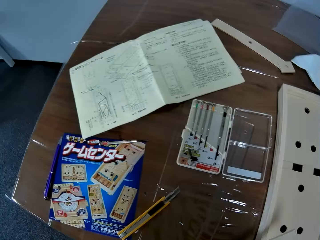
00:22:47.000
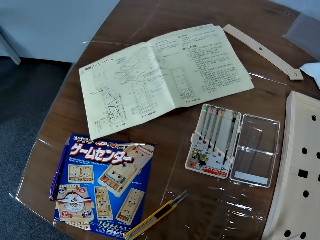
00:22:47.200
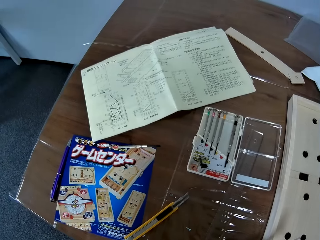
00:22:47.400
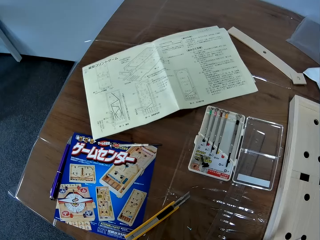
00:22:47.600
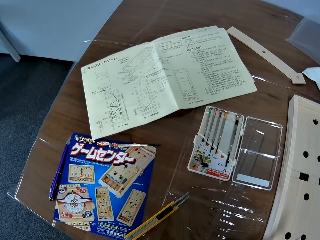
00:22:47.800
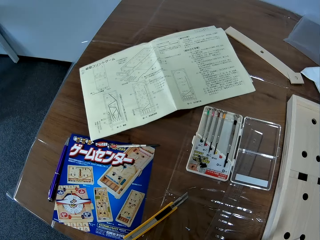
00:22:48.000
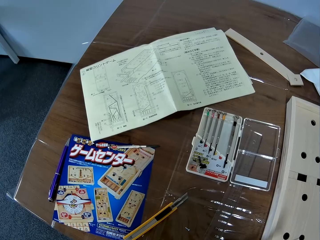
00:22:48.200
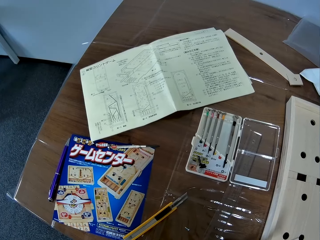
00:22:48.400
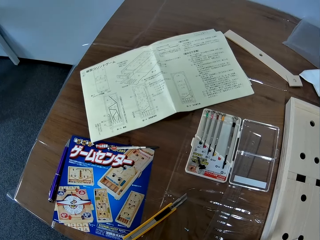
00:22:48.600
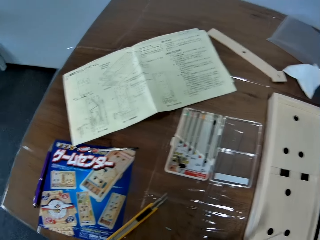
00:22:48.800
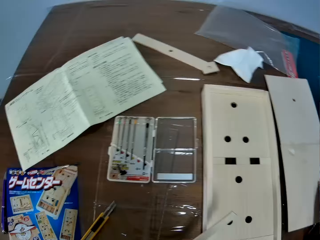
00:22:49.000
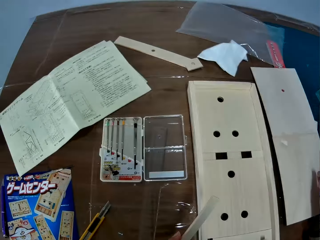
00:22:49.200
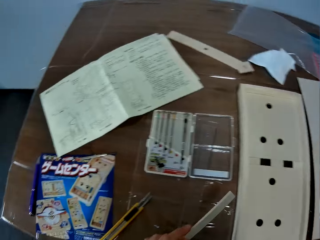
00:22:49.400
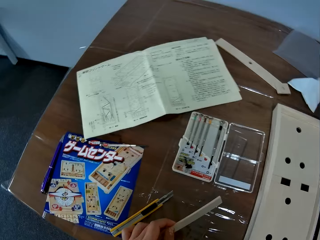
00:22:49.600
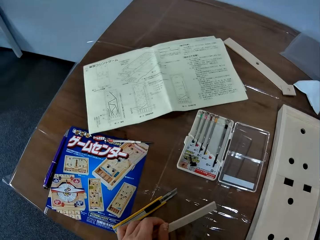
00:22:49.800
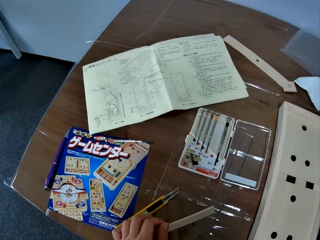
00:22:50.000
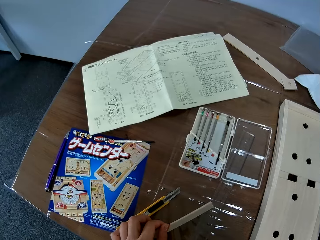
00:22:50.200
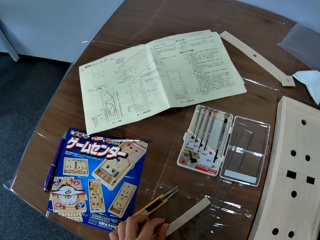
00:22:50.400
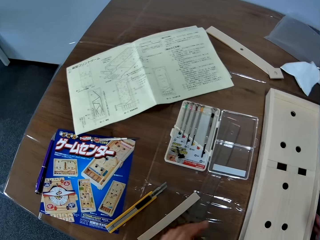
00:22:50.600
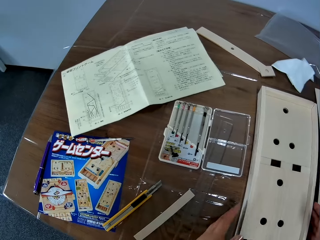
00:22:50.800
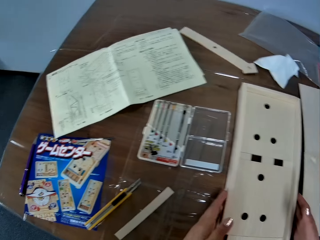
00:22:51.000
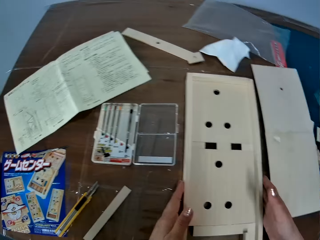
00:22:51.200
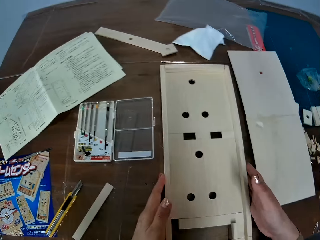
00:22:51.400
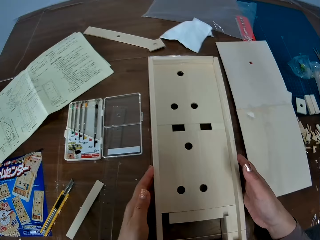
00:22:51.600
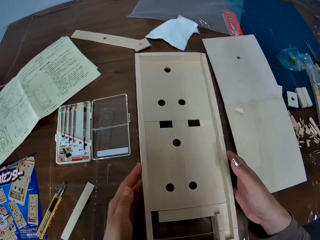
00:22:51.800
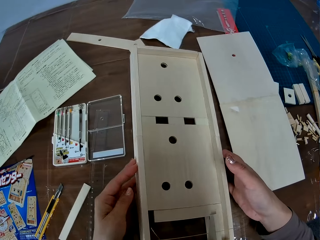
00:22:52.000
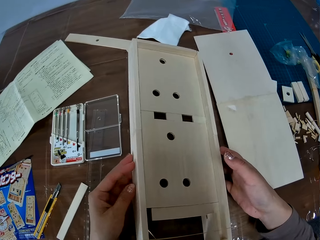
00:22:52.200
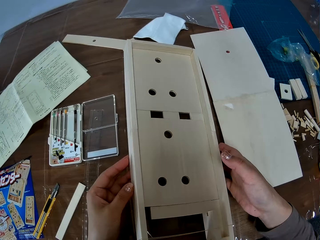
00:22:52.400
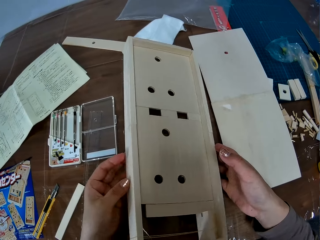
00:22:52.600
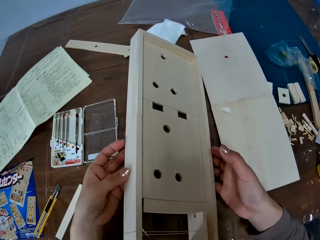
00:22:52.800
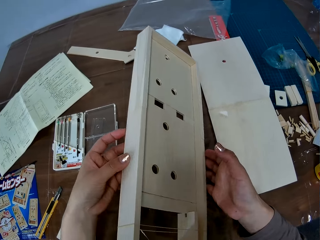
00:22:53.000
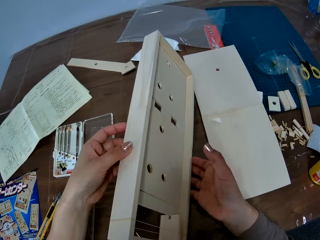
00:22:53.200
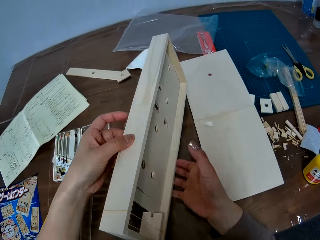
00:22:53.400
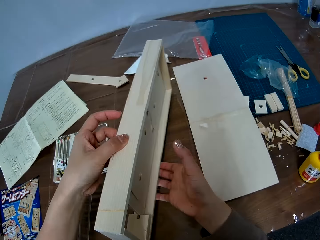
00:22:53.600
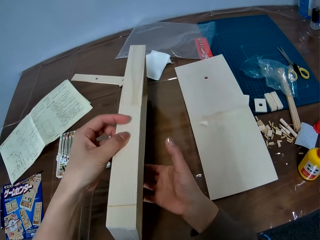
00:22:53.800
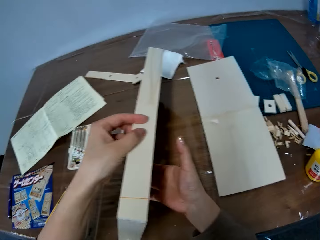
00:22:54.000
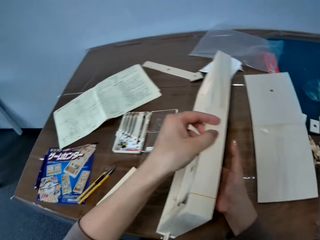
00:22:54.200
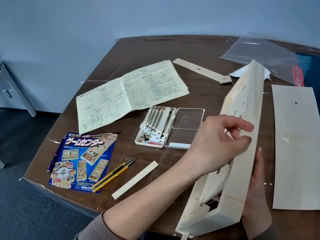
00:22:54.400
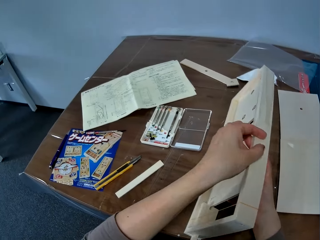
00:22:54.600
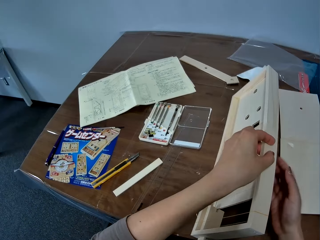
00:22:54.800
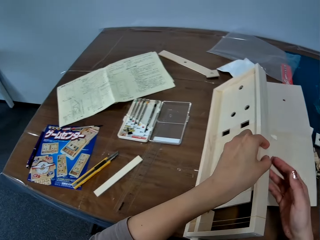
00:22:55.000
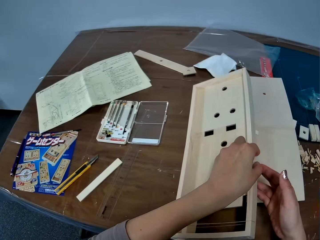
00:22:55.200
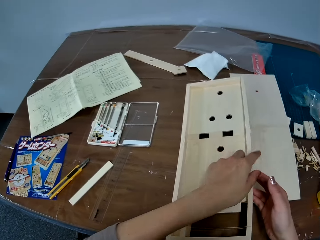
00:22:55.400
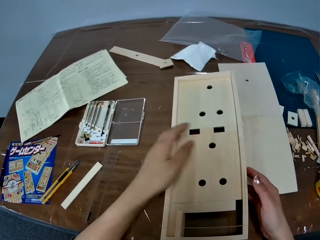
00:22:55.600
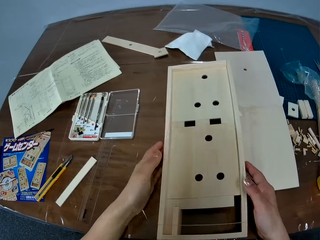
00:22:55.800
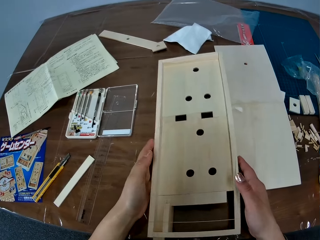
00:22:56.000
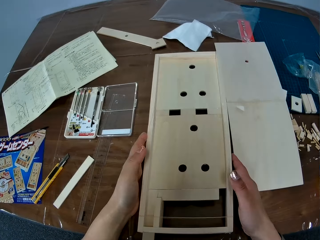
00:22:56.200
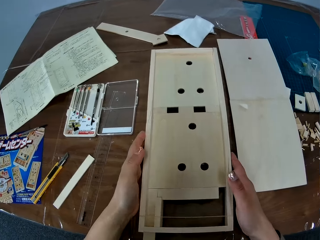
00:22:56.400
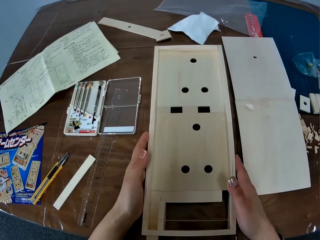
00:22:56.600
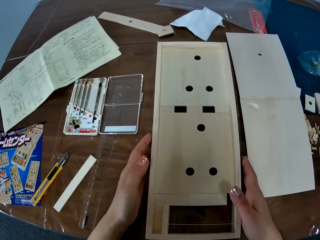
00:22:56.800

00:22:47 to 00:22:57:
The camera wearer drops the piece of wood in her left hand on the table. She flips the wooden model on the table with both hands.

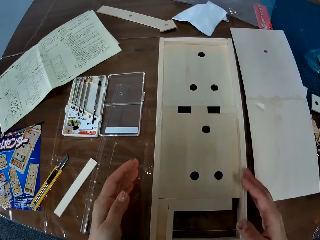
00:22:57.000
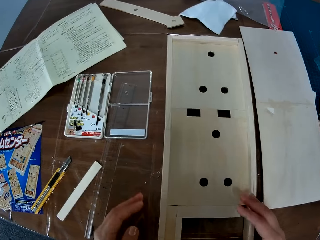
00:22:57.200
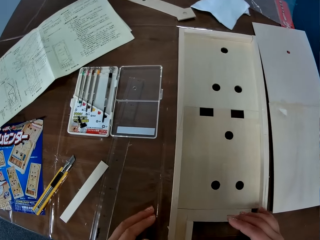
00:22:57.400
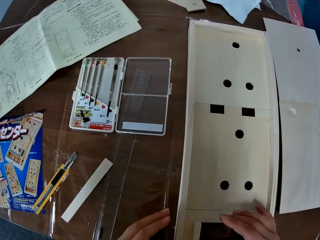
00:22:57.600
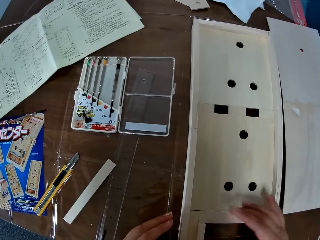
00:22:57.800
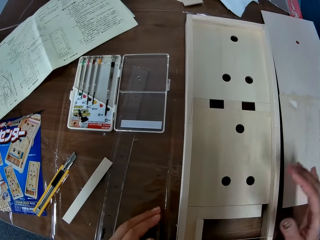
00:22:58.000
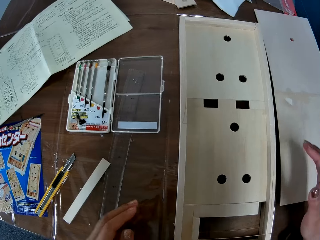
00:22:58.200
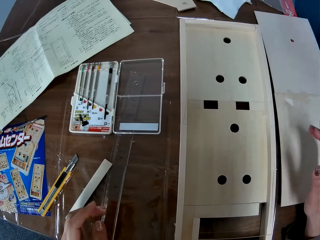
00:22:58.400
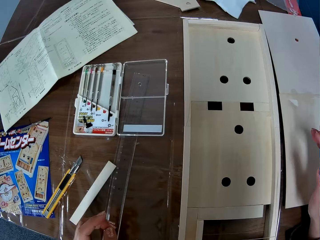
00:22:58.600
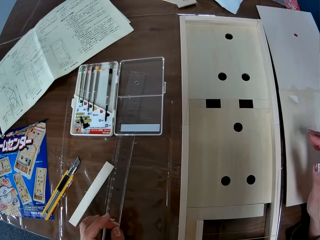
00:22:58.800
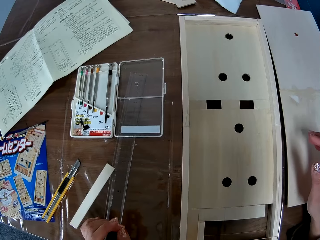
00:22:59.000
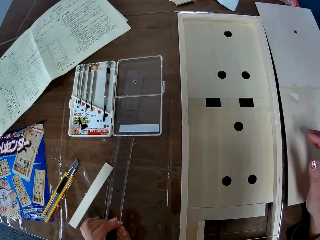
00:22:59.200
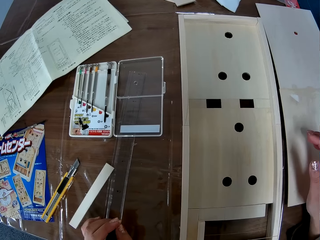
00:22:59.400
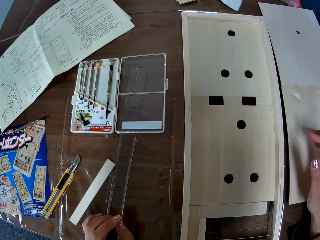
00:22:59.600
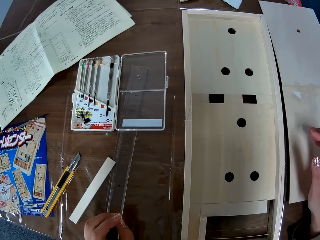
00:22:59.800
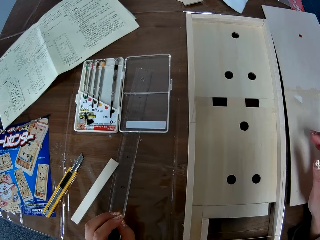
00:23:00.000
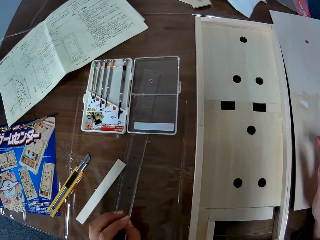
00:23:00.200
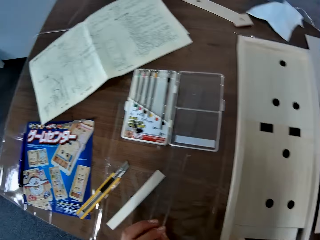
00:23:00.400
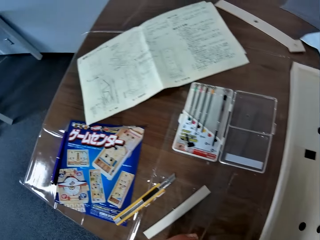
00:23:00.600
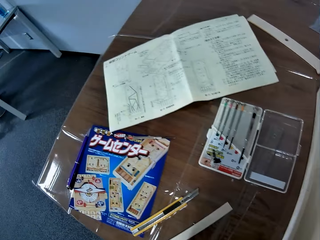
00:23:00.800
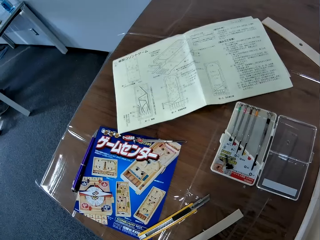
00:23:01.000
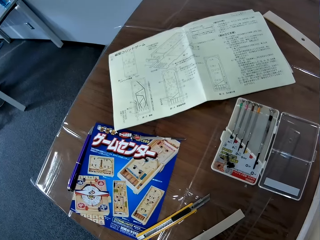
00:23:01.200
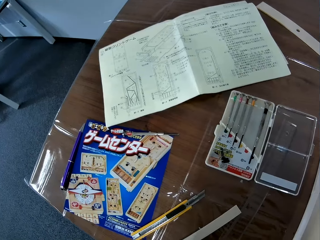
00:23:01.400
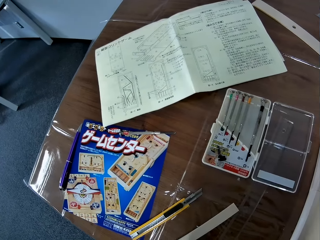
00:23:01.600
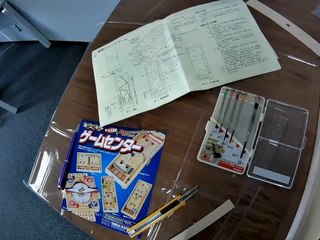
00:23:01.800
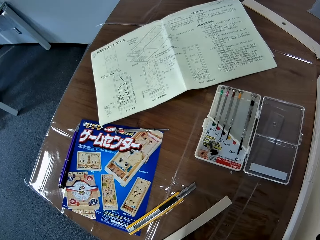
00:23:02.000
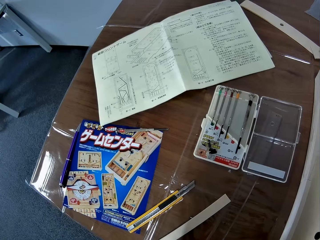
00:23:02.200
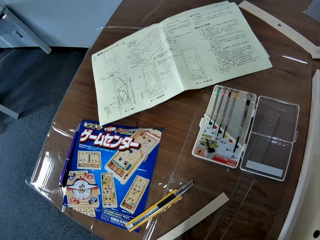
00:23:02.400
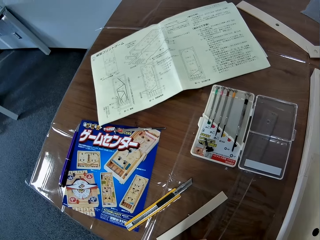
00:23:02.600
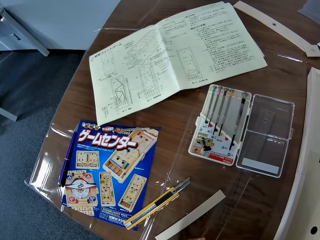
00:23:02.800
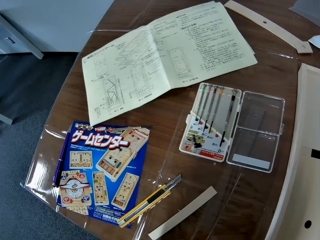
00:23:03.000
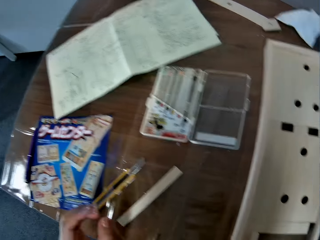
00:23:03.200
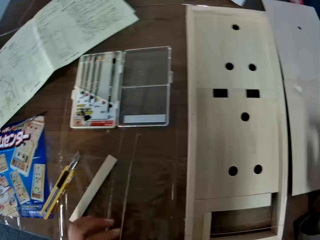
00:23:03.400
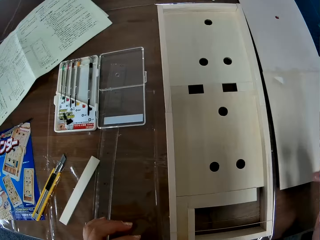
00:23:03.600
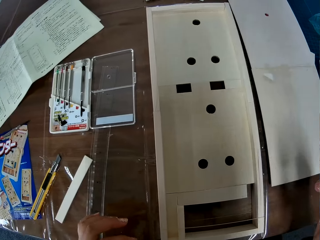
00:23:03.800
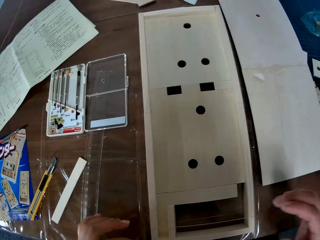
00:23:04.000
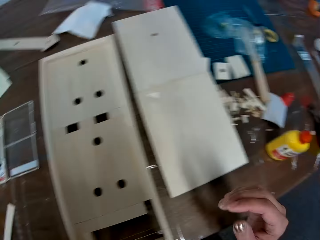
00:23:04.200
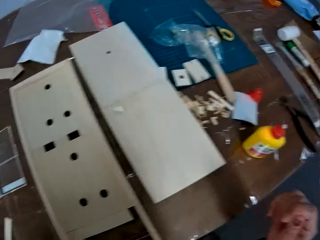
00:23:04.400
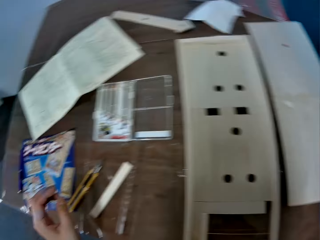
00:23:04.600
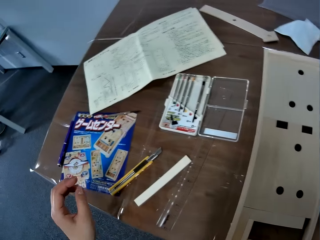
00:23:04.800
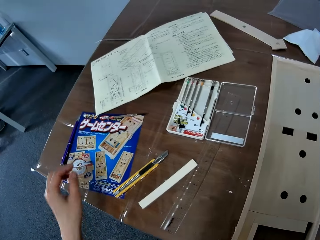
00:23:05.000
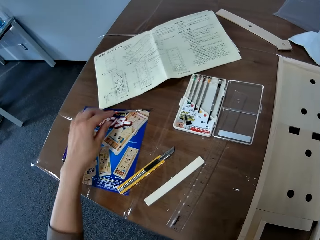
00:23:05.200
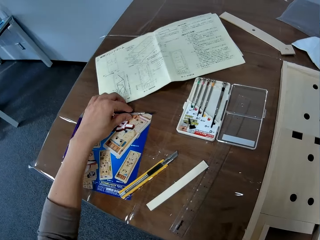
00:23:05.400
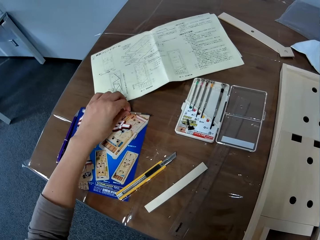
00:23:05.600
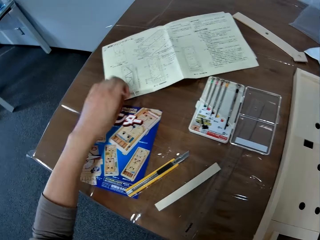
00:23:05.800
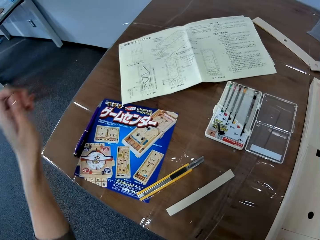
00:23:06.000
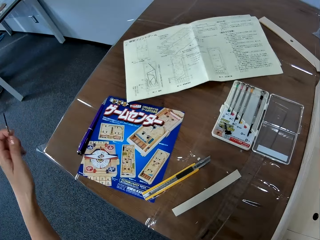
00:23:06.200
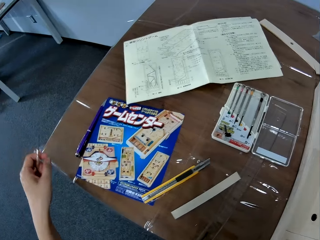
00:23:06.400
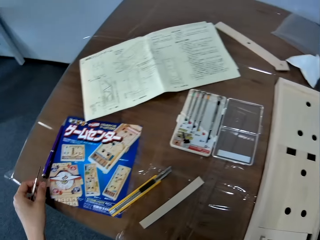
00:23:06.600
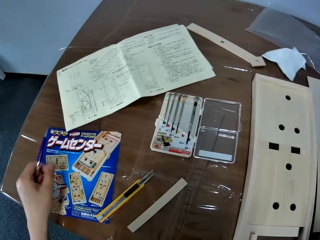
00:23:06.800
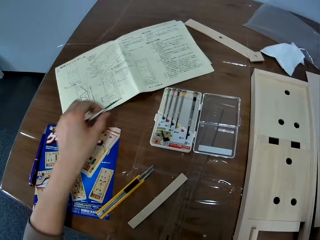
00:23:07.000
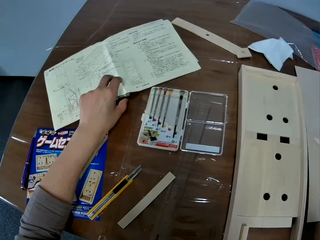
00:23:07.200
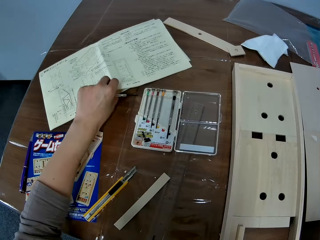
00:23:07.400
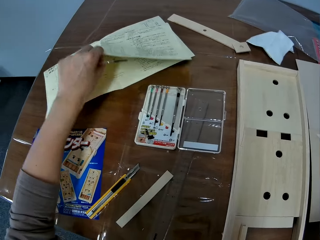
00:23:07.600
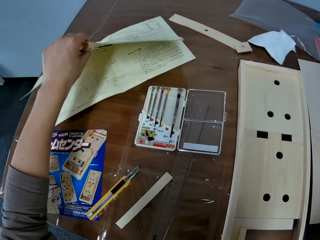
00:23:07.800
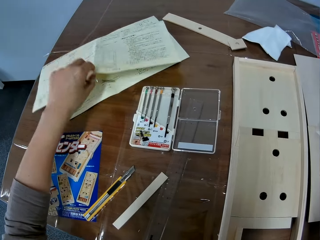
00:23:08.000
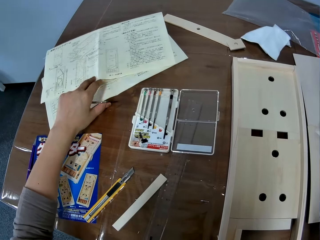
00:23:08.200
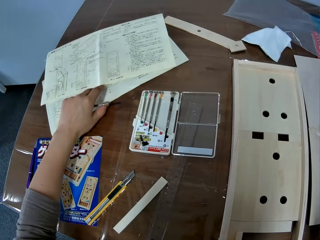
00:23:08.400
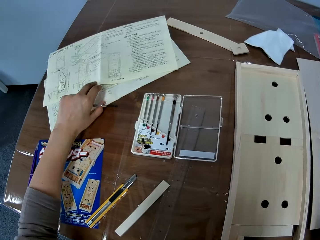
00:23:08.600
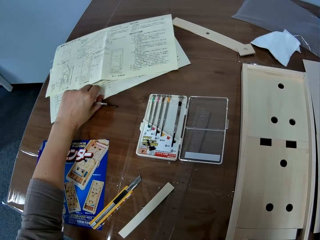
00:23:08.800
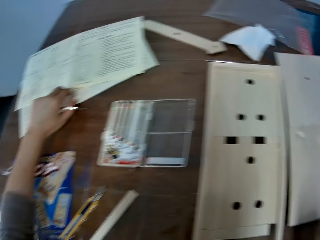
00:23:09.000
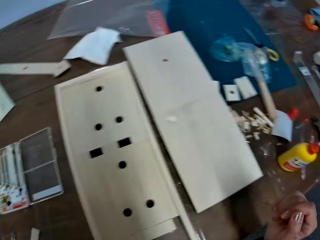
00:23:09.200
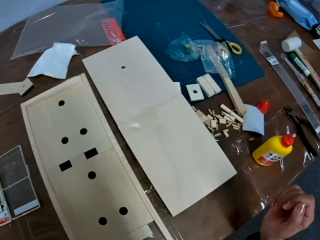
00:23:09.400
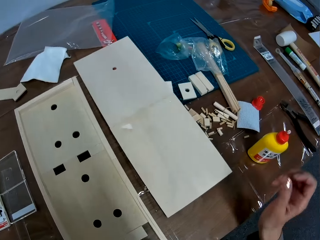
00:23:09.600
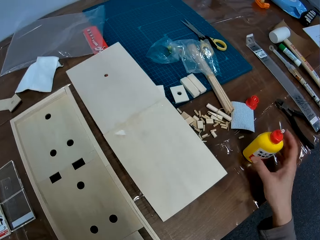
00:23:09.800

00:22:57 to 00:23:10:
The camera wearer hovers her hands over the table. She stares at the piece of wood, stares at the paper and looks over the table. She picks up an aluminum screwdriver or screw on the table with her left hand. She lifts some manuals on the table with her left hand. She looks over the papers.
